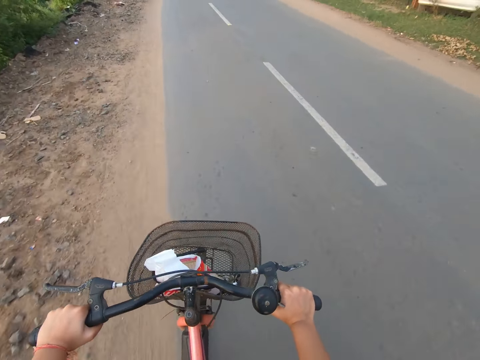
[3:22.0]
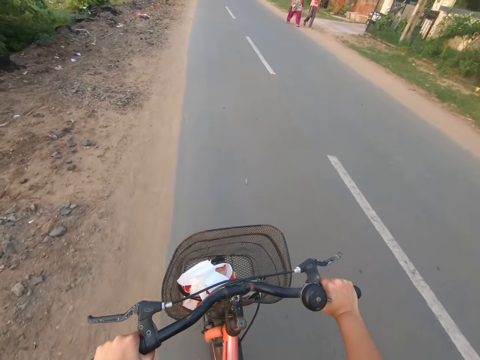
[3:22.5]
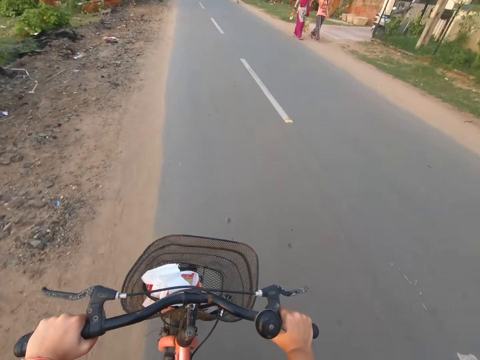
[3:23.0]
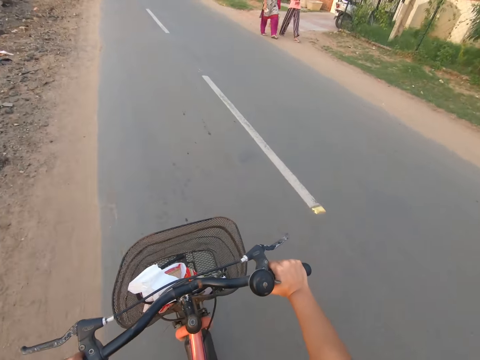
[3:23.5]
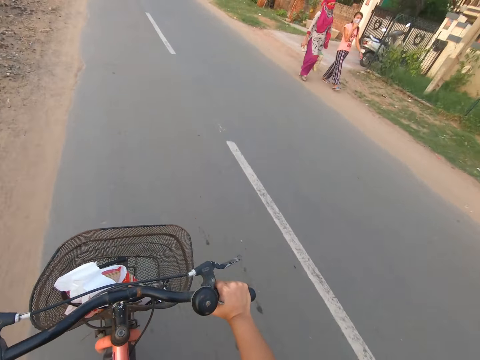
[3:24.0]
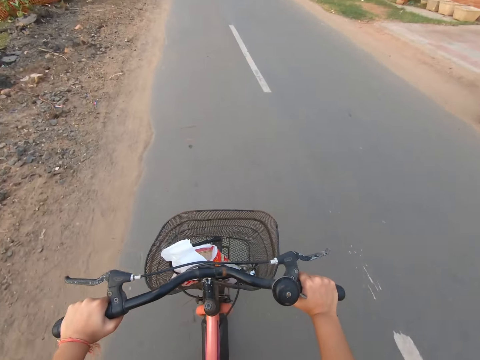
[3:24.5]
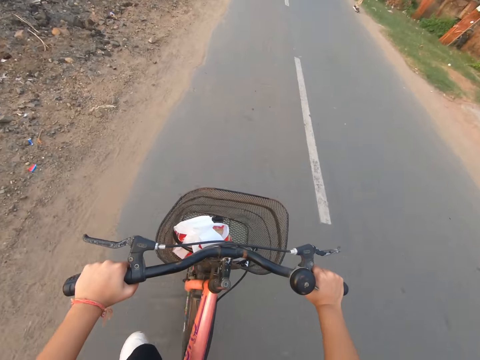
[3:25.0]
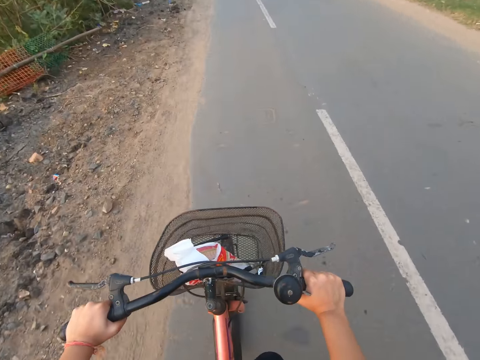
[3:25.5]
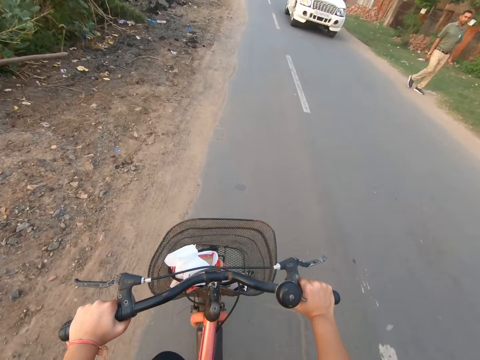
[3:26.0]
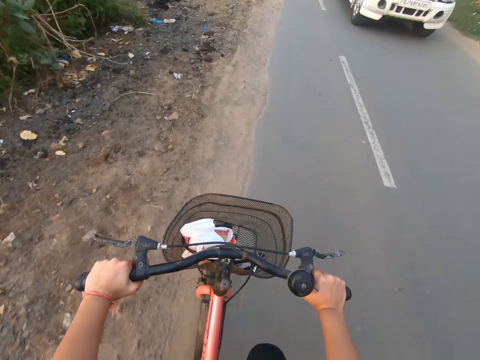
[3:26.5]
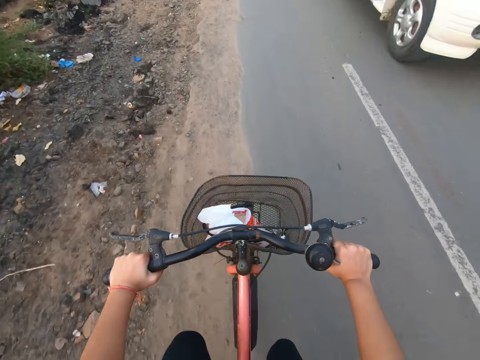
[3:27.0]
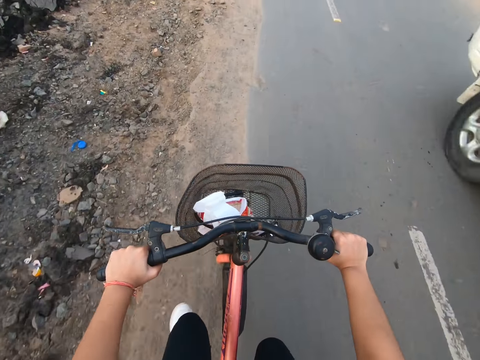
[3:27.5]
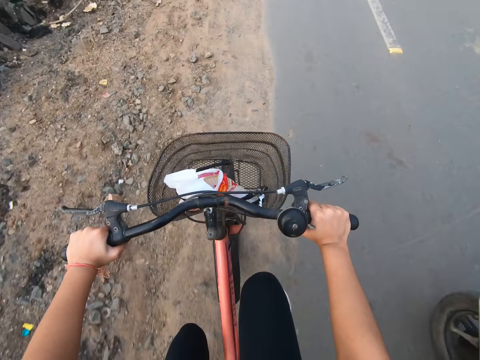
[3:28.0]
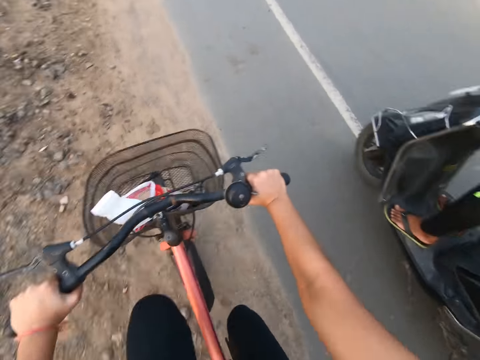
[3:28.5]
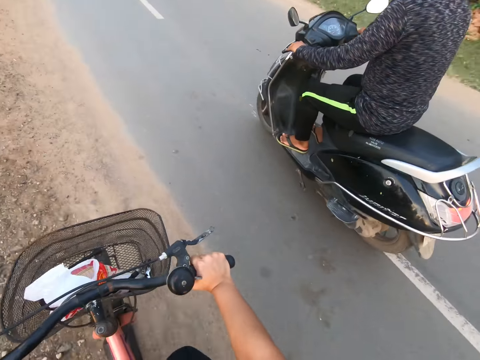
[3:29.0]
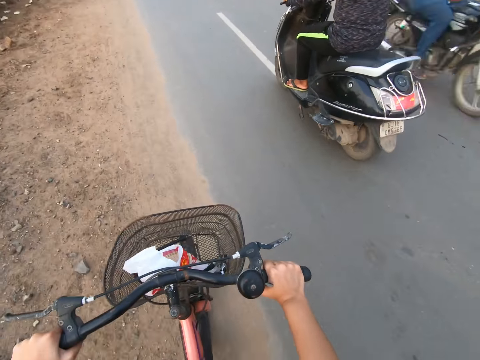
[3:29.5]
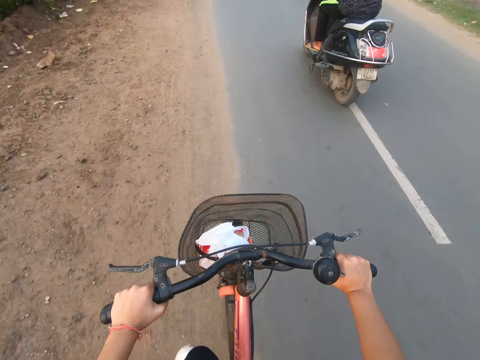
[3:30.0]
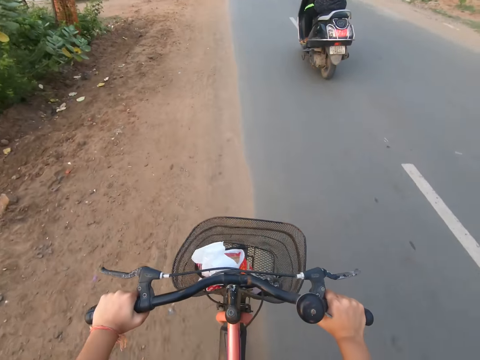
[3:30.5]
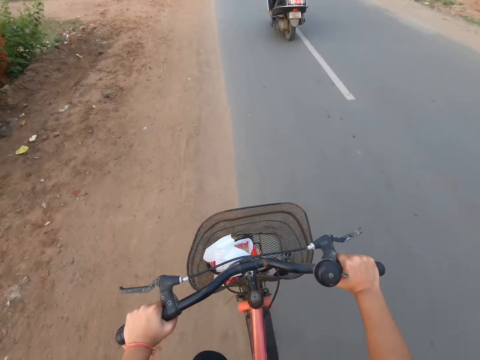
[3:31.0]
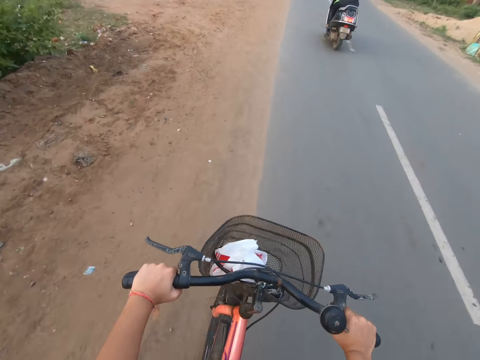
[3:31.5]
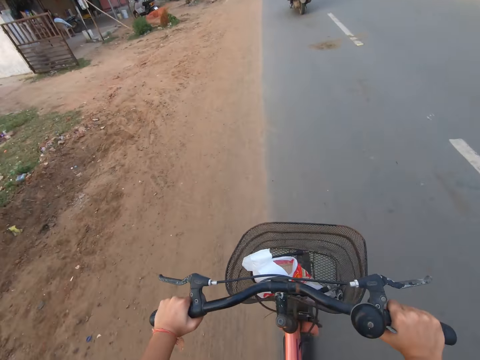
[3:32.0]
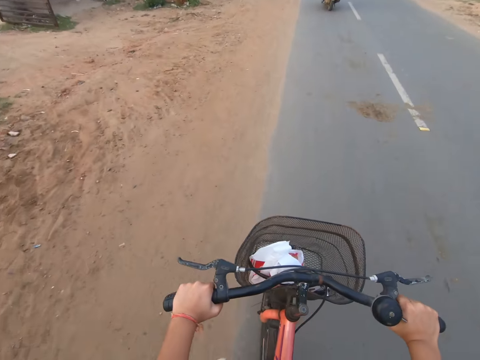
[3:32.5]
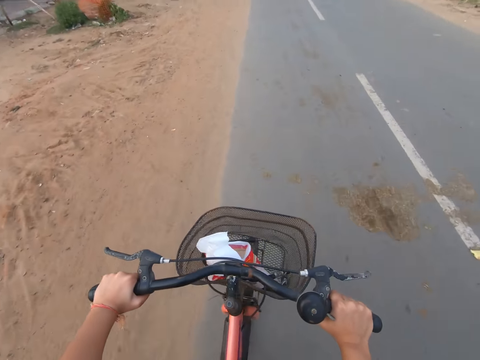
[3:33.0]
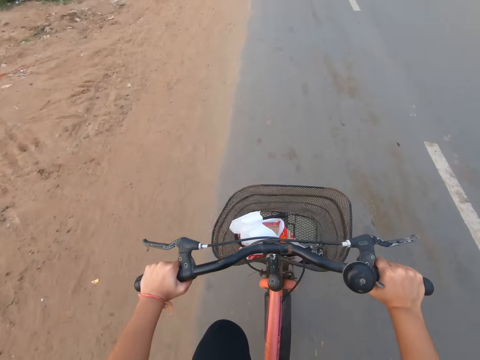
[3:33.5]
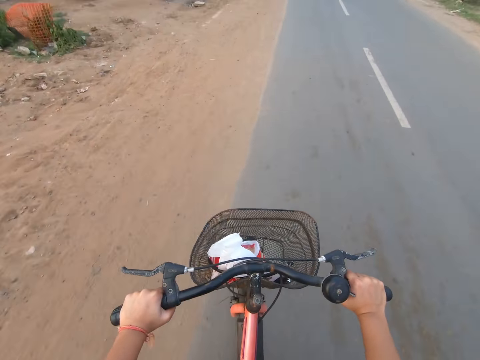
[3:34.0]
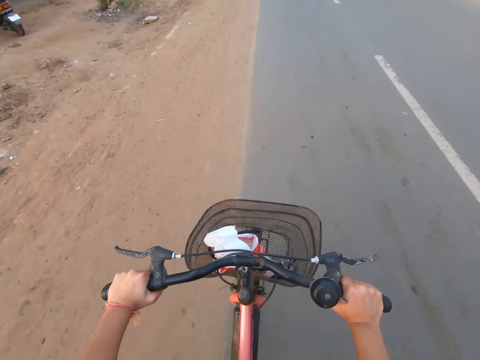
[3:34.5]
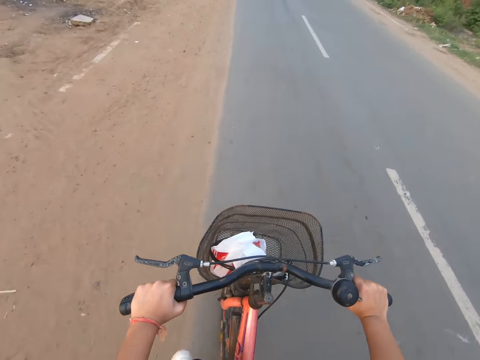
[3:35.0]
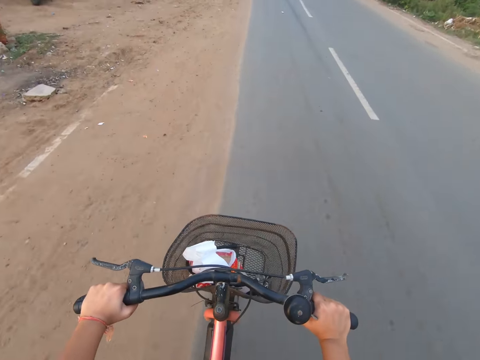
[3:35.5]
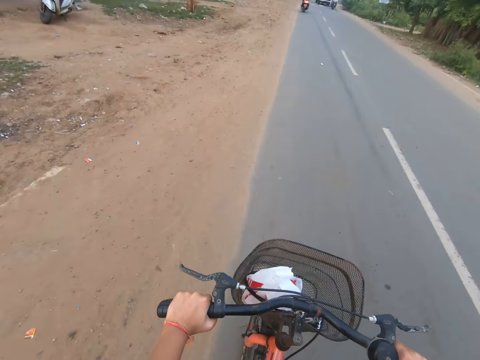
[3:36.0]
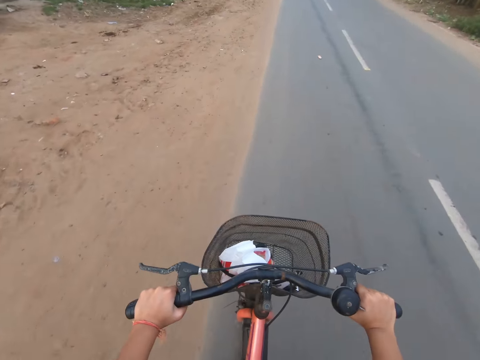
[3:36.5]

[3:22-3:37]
A woman walks past the camera wearer. Another woman walks past the camera wearer. A white jeep drives past the camera wearer. A motorcycle rides past the camera wearer.

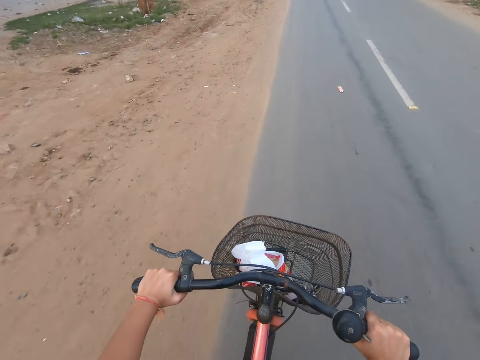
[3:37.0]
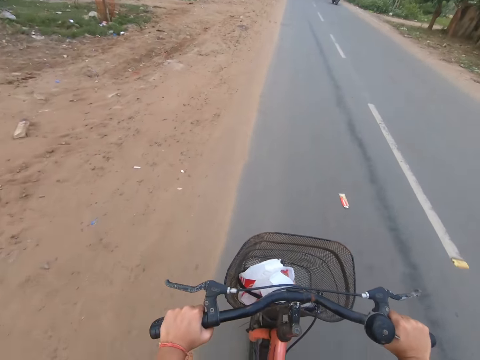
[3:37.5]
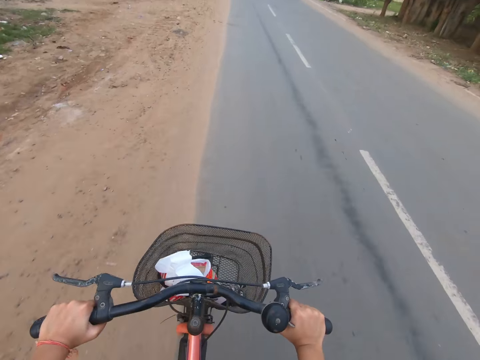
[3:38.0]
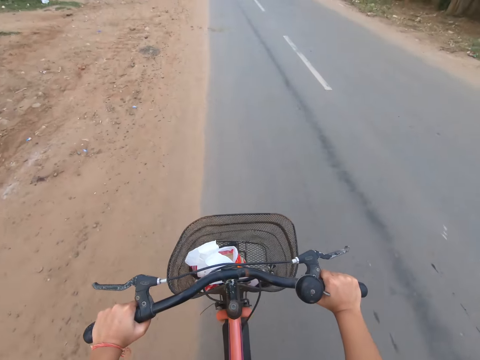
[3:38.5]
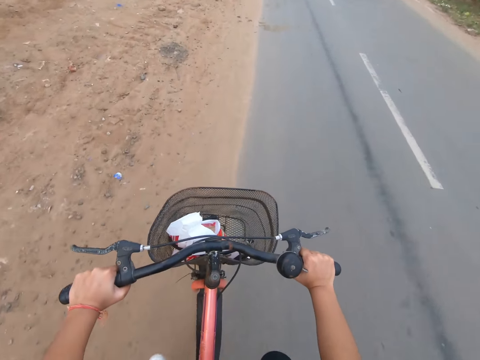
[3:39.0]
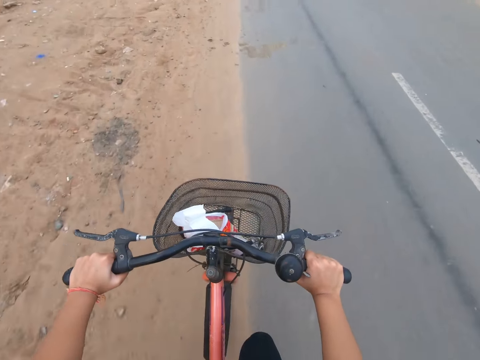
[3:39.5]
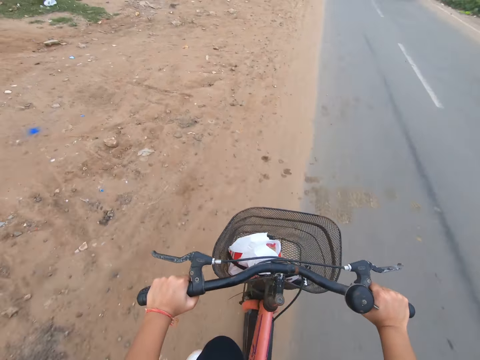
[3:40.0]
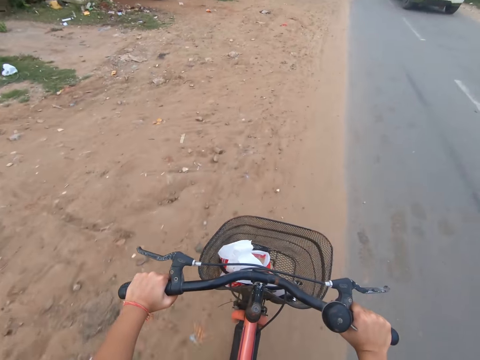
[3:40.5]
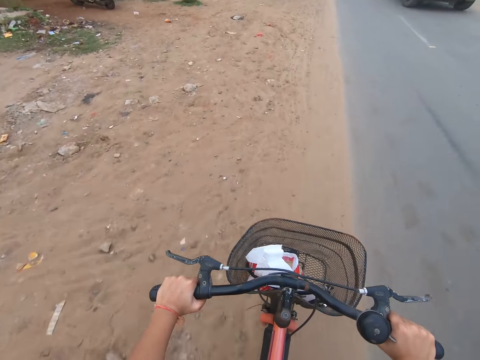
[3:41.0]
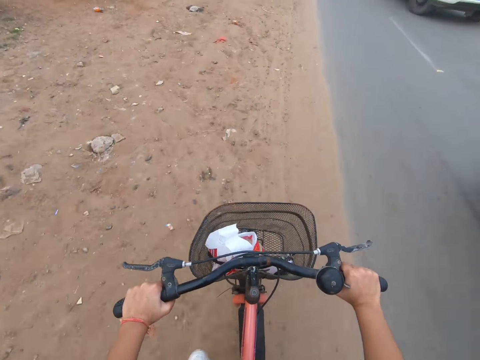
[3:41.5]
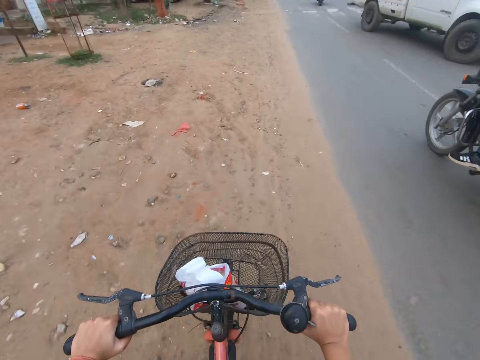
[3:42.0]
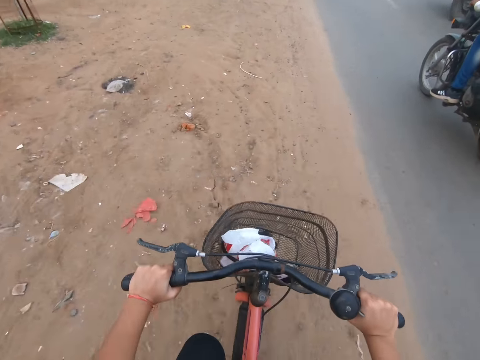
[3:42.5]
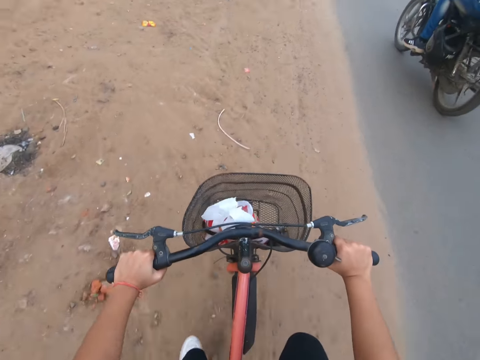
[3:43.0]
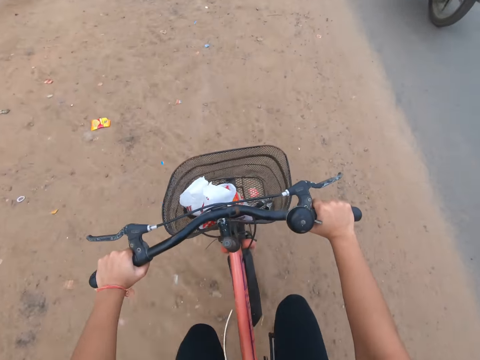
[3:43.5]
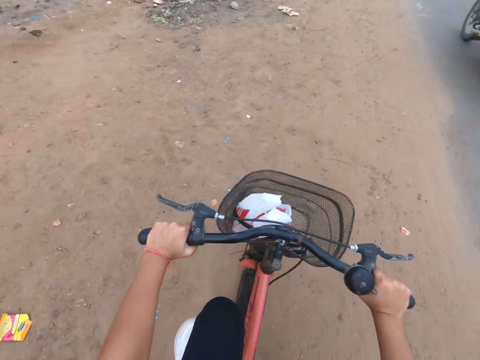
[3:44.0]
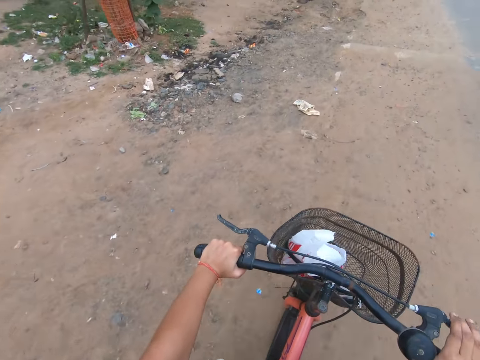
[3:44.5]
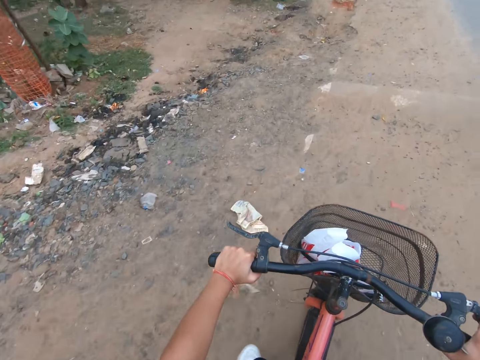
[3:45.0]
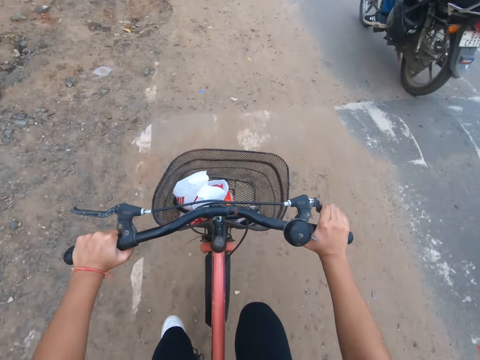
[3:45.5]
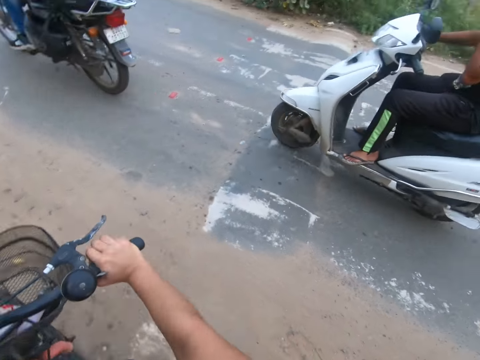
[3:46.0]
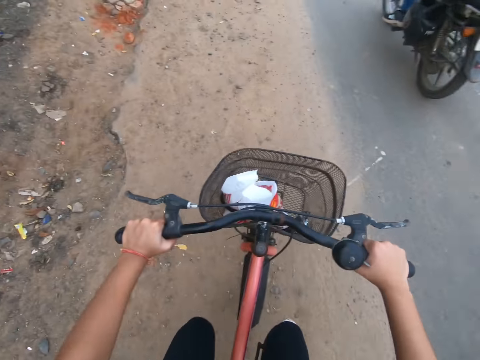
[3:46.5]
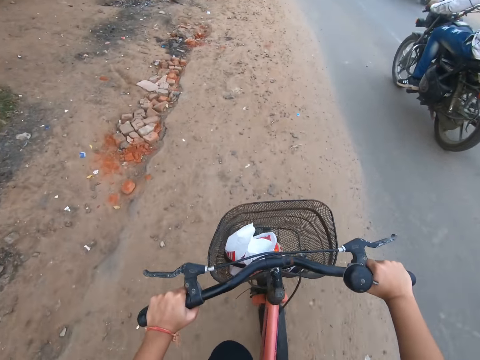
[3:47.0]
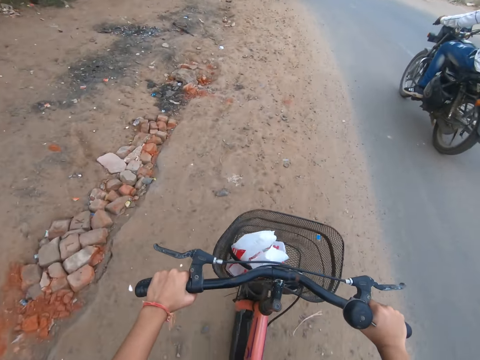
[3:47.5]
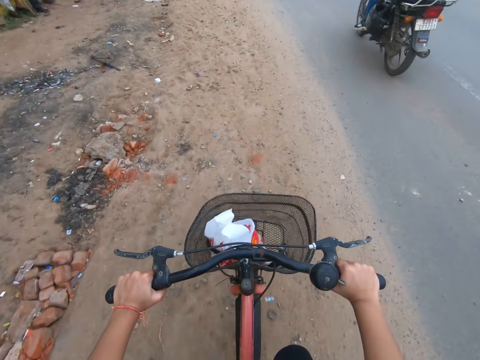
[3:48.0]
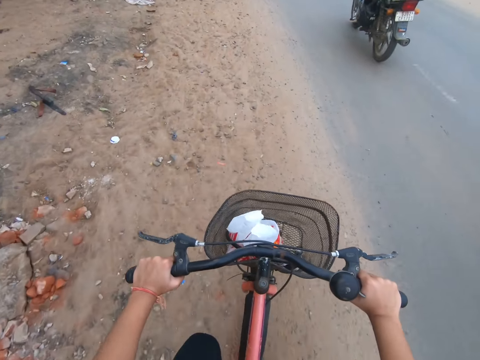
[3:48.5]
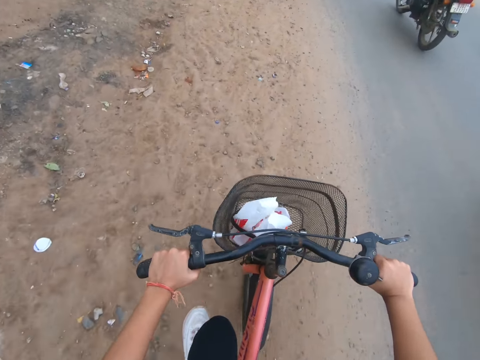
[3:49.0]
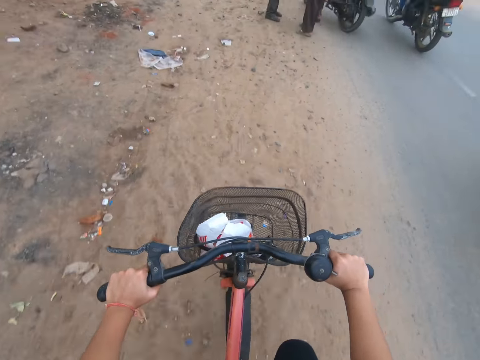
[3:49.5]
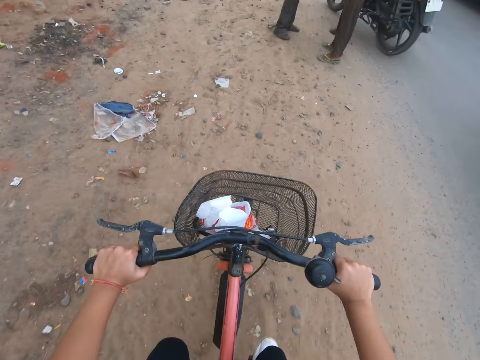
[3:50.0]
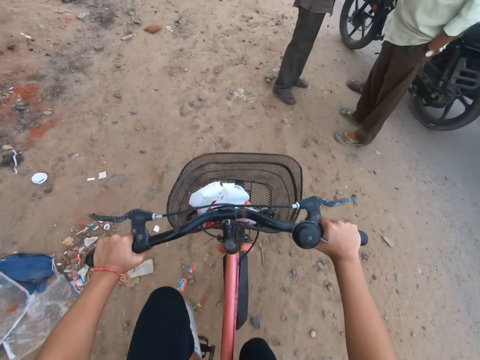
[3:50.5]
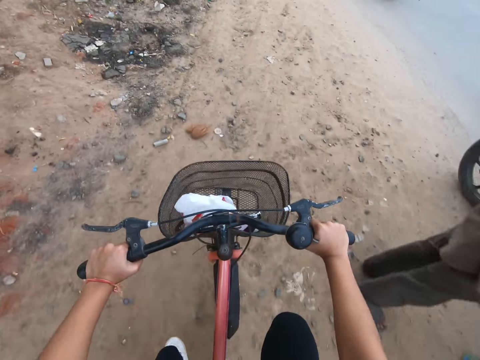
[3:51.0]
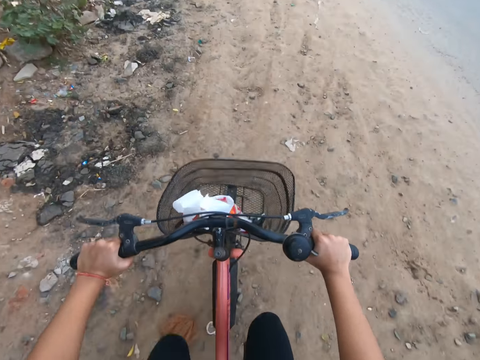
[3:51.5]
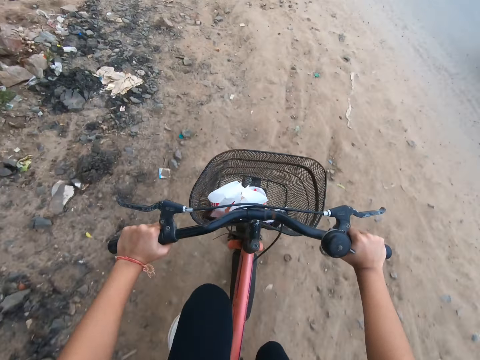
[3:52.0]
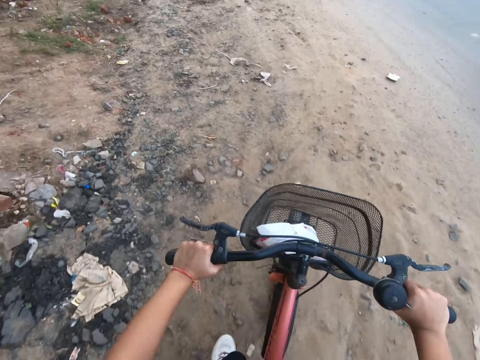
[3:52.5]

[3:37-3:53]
A motorcycle rides past the camera wearer.
